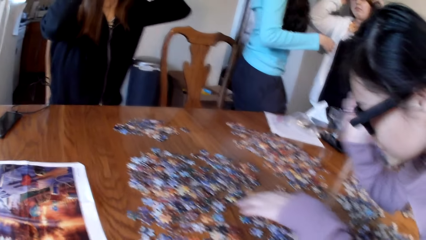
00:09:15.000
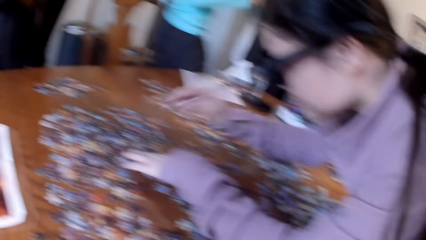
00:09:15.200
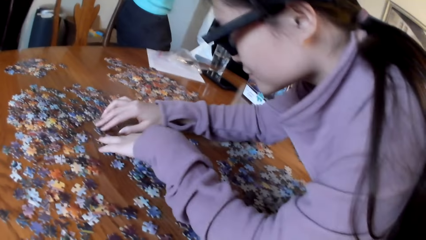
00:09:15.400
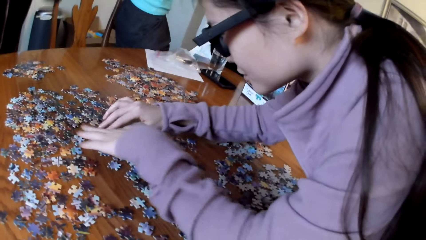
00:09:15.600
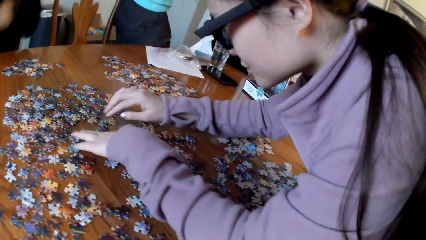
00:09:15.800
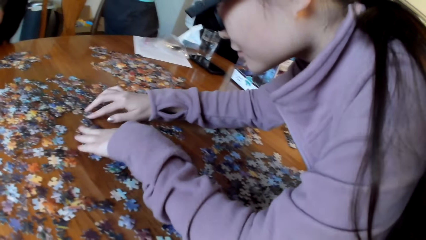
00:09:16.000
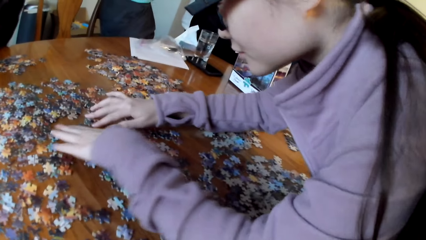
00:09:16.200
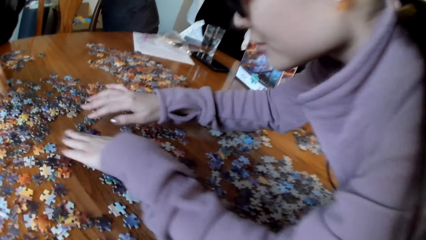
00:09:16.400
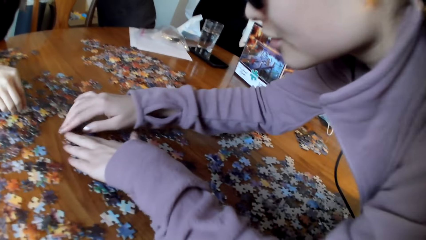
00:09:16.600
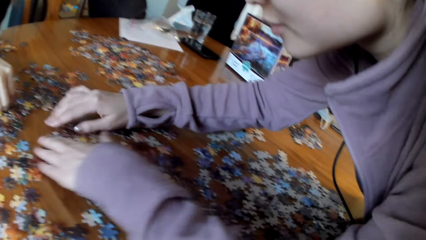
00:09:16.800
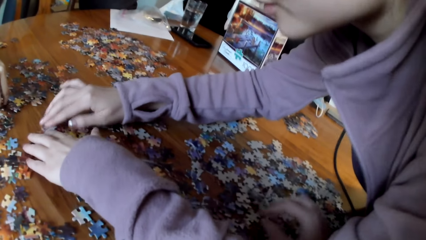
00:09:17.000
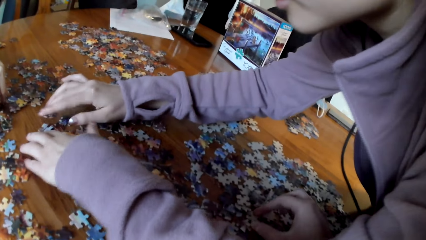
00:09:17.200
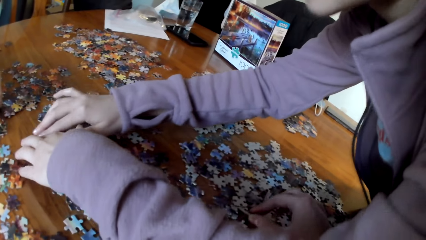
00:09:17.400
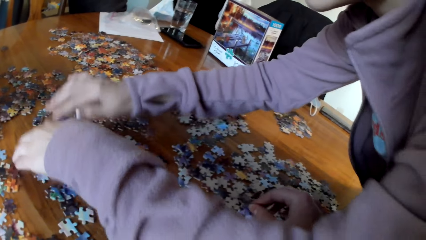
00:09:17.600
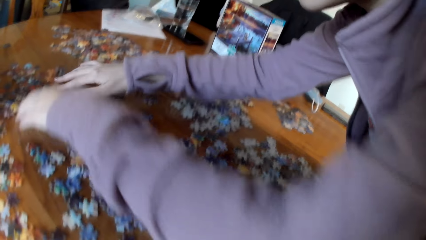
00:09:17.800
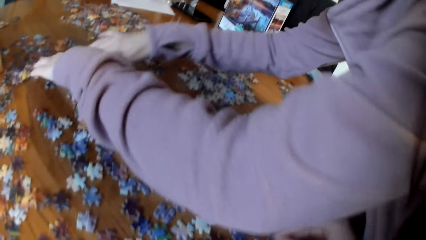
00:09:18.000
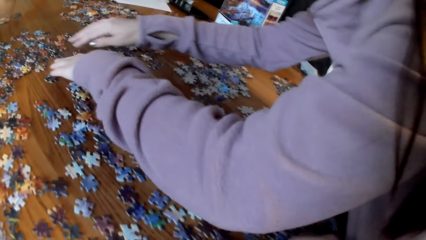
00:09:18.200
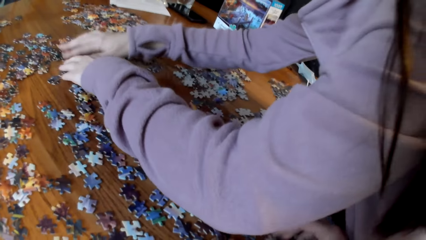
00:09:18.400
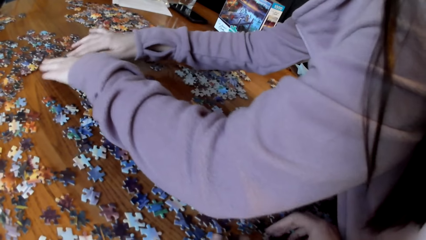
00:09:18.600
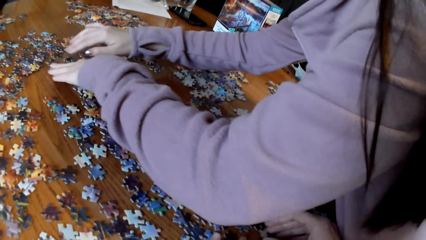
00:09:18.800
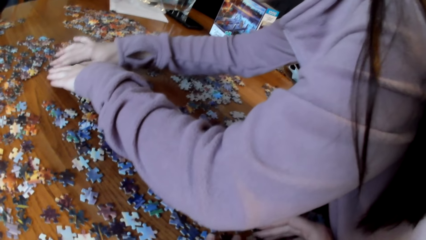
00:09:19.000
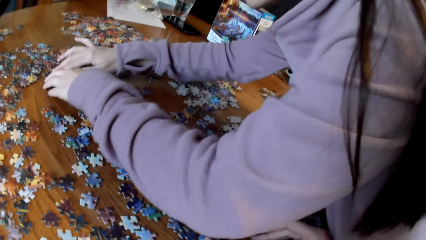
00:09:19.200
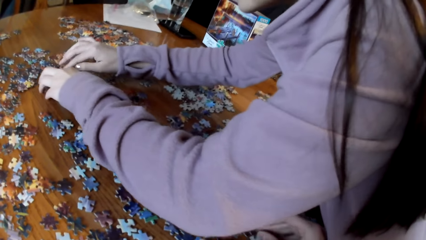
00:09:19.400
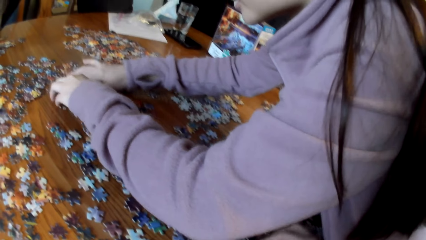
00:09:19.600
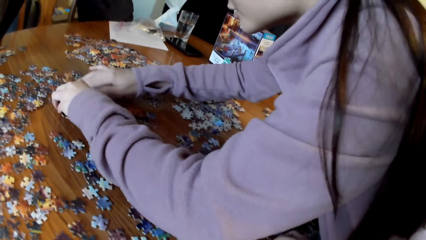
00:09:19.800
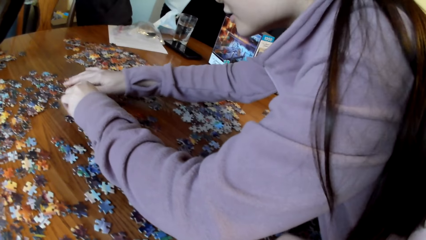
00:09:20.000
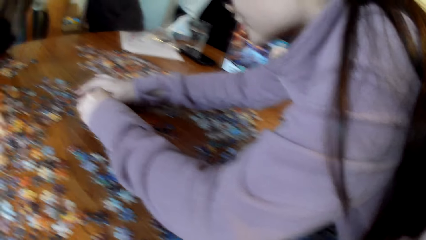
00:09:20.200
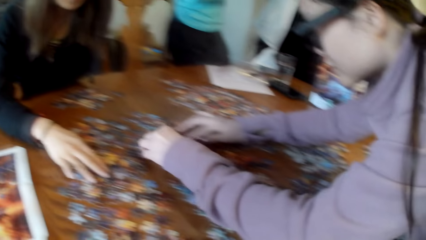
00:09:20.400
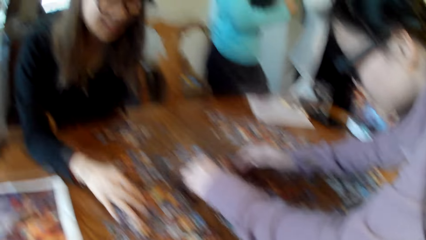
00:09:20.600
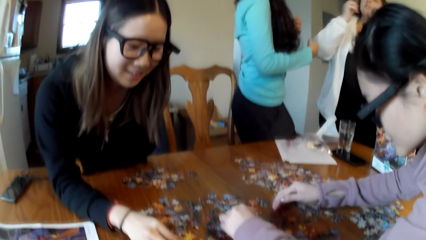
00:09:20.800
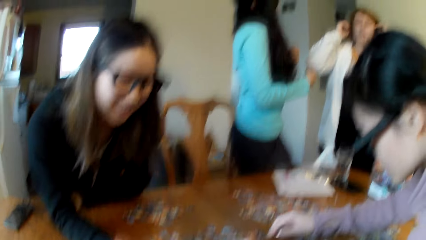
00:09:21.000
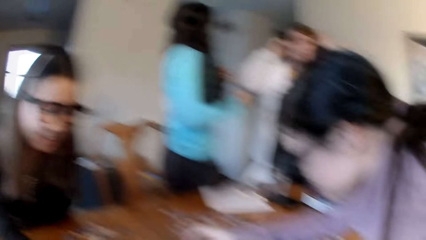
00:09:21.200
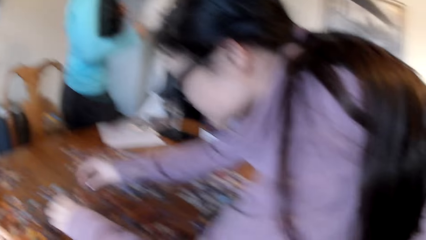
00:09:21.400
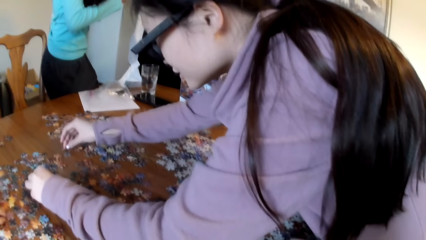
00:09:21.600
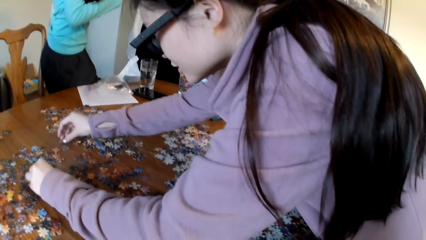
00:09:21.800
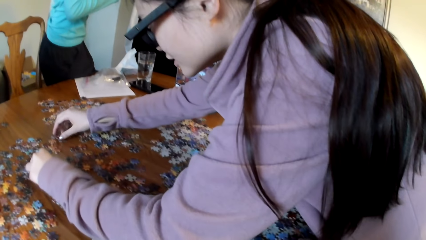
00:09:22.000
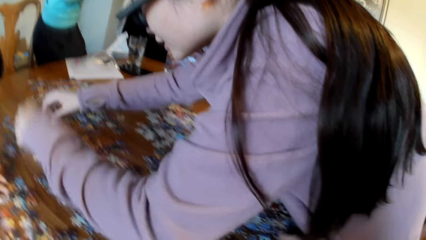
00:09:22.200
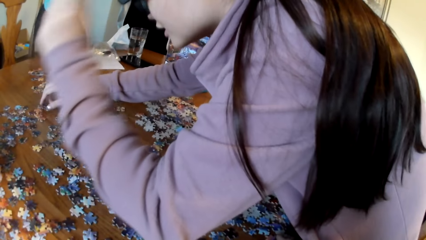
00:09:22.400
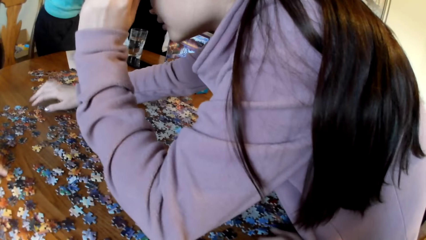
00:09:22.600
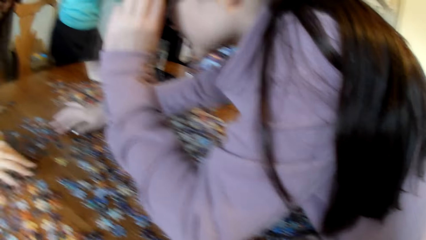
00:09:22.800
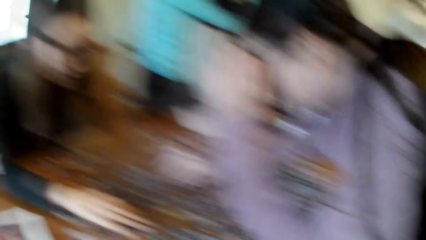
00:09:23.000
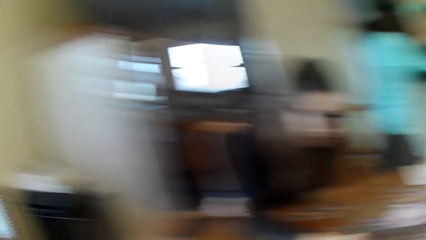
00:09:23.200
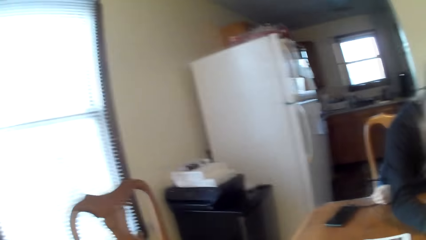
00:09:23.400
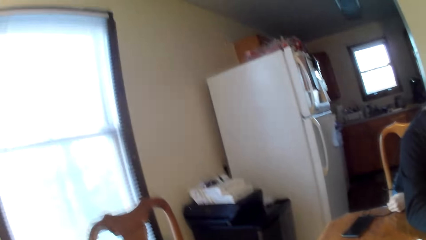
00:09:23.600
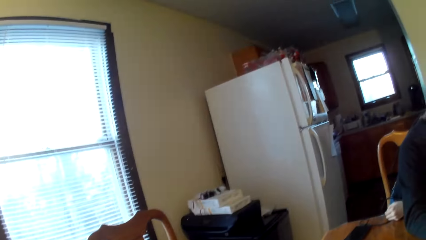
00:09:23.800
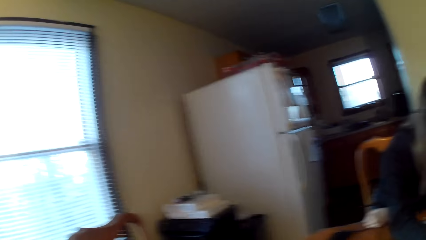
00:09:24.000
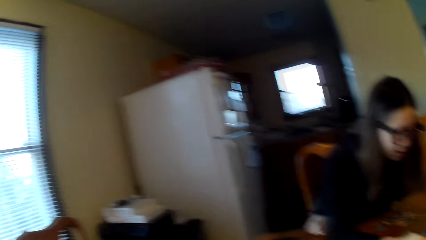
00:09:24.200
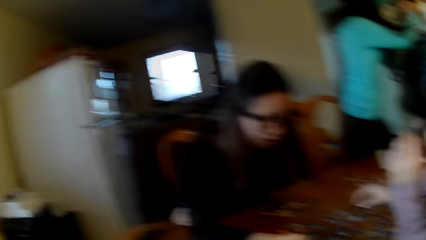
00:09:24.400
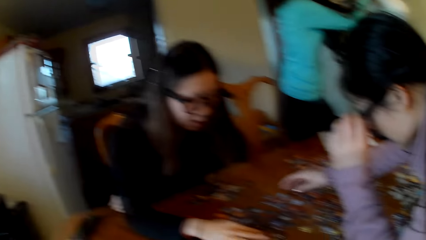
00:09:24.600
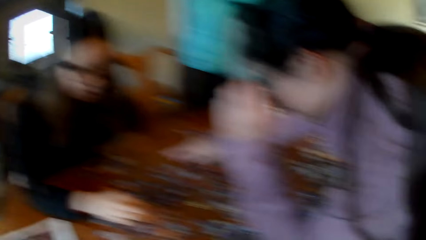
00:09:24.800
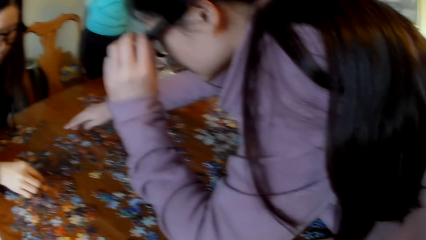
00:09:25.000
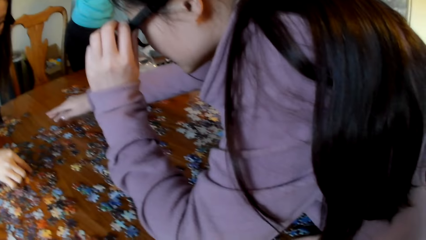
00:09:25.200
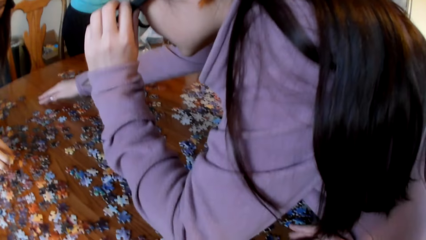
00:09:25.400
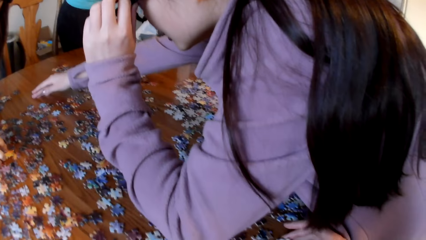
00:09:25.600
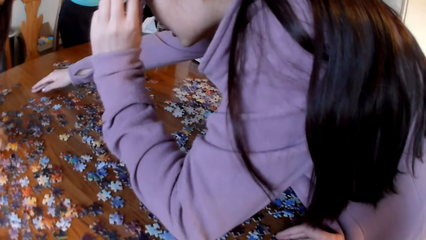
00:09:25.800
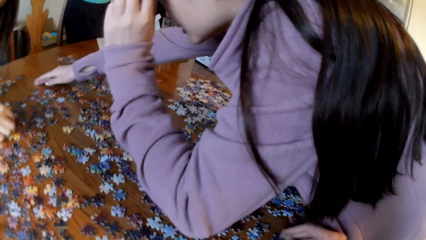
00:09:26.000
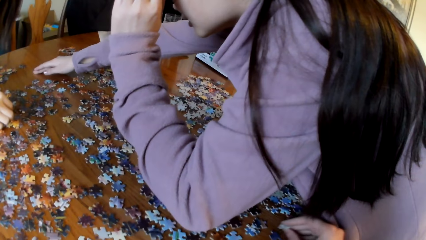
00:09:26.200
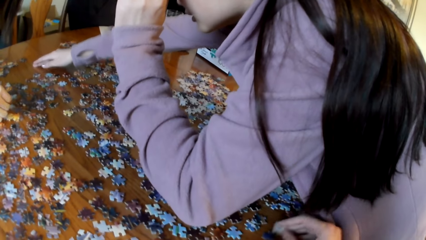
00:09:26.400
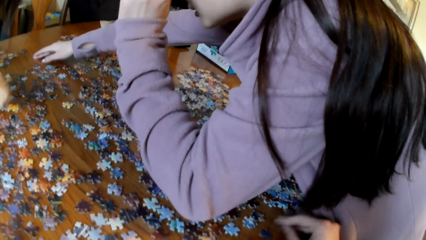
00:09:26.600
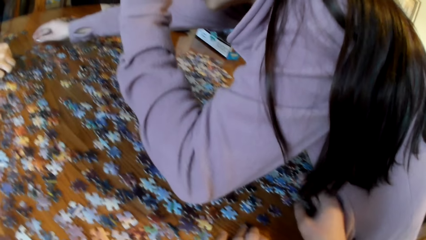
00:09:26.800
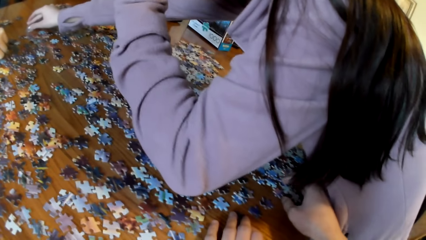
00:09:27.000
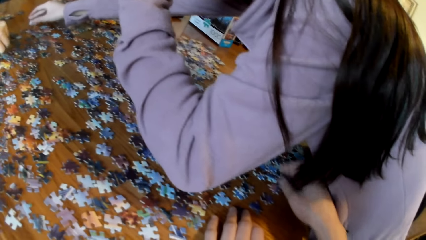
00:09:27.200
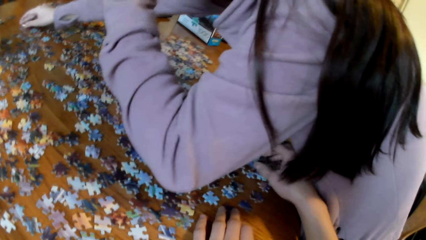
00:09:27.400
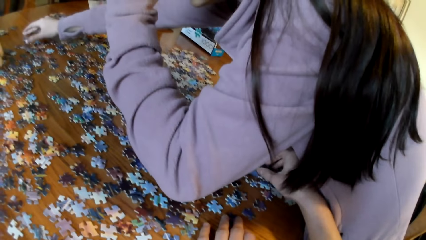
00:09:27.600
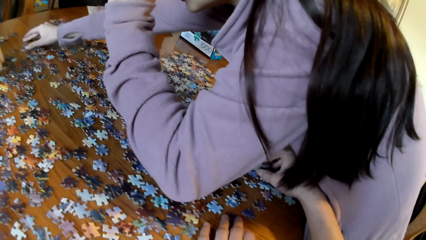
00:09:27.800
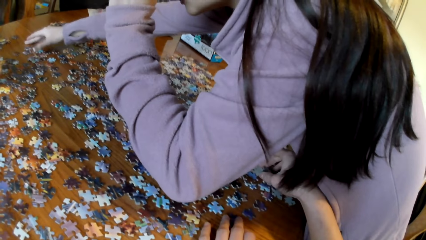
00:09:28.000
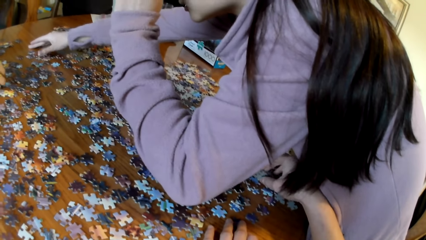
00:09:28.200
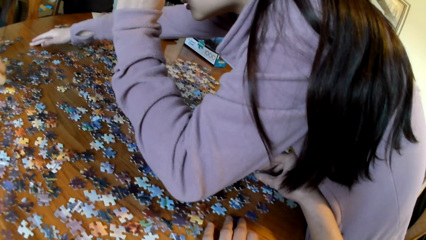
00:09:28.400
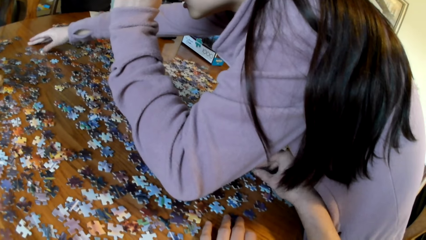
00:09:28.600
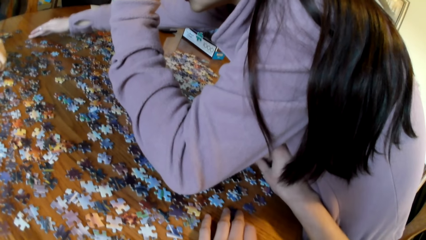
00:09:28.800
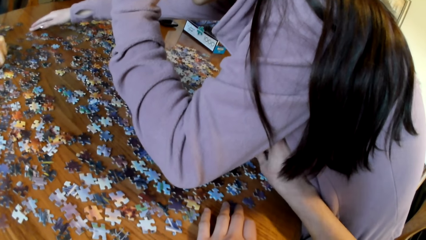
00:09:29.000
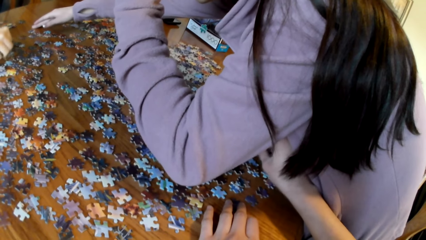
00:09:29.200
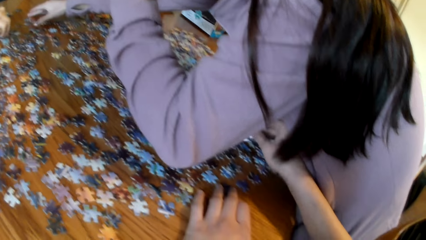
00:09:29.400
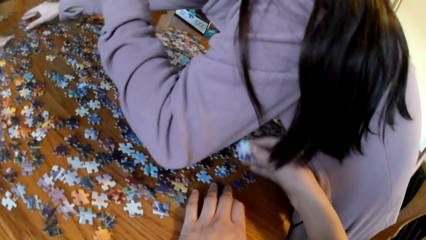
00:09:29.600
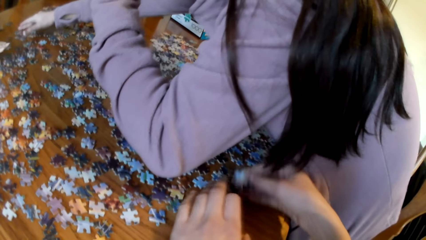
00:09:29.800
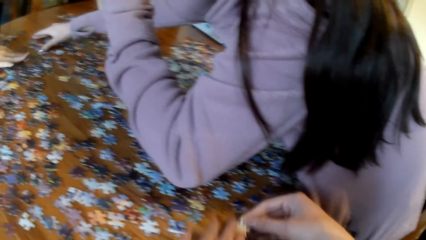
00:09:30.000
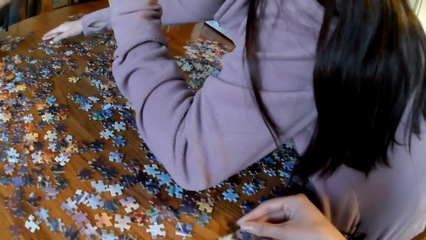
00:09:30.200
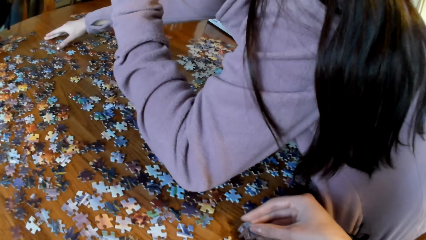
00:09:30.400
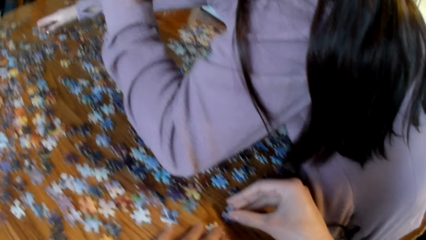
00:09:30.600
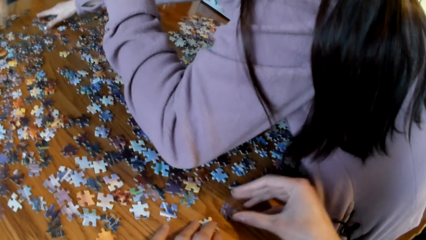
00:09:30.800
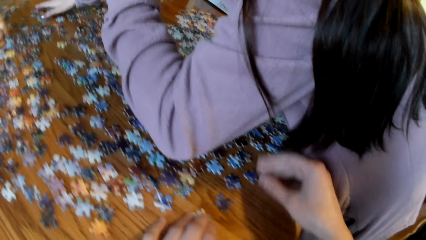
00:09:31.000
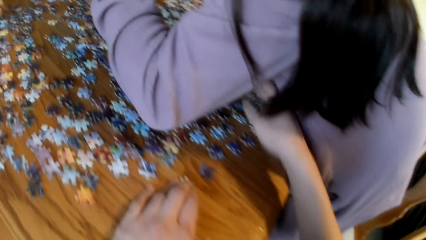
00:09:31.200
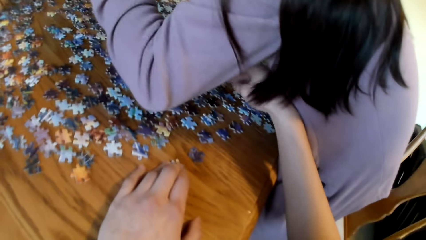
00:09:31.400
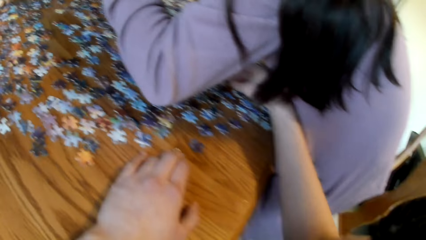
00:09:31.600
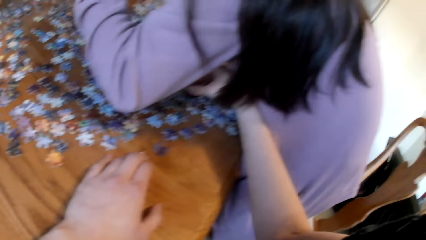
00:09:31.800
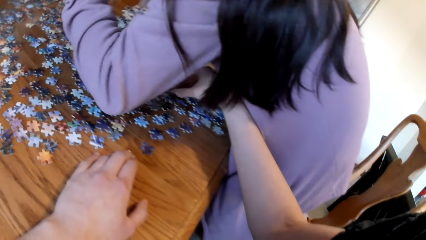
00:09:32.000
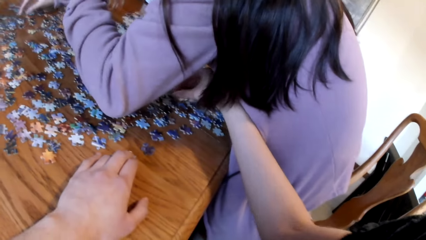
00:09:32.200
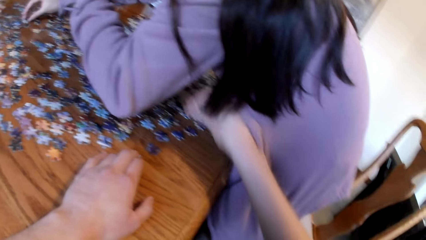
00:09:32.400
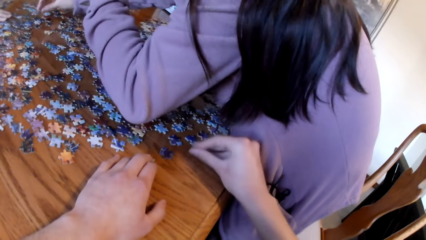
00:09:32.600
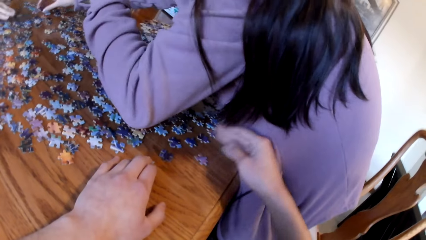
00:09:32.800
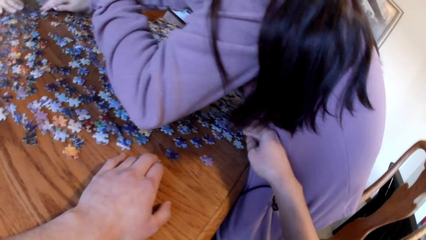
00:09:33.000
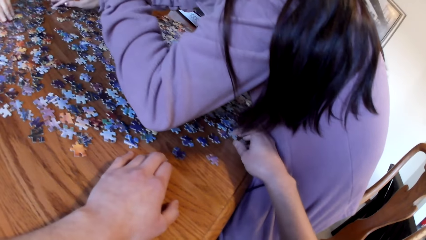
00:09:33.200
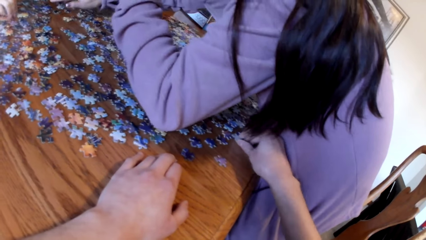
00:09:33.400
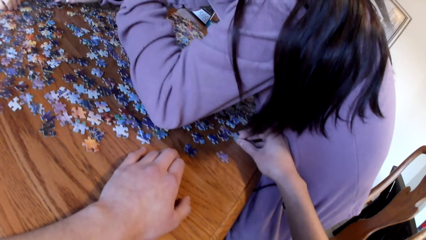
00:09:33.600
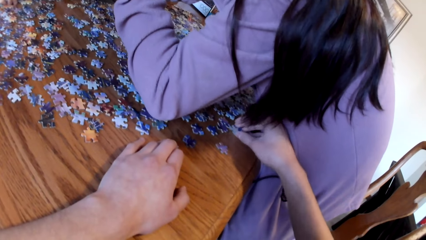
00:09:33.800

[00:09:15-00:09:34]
A woman stands up. Another woman looks for the puzzle pieces. A third woman looks for the puzzle pieces. The second woman looks for the puzzle pieces. The camera wearer looks around. The third woman looks for the puzzle pieces. The second woman looks for the puzzle pieces. The camera wearer looks for the puzzle pieces.
